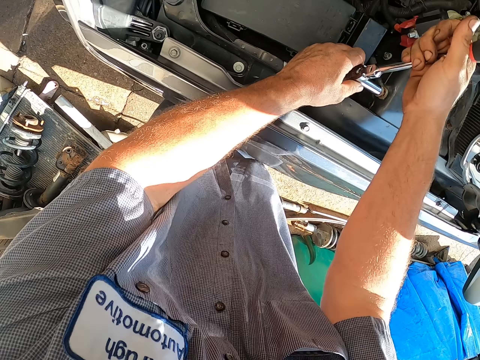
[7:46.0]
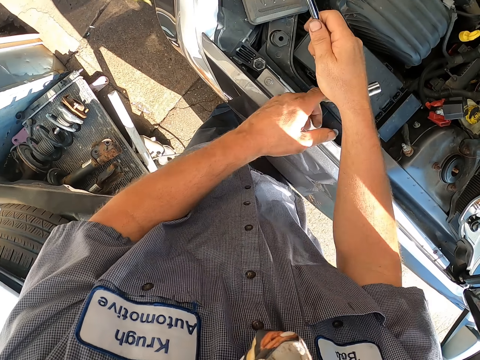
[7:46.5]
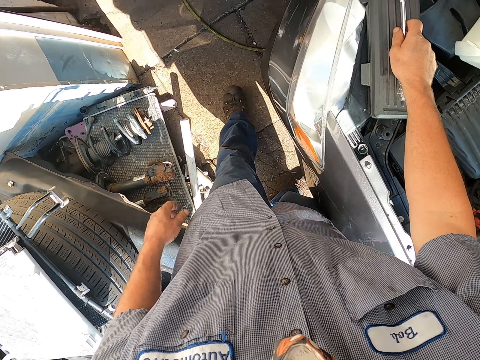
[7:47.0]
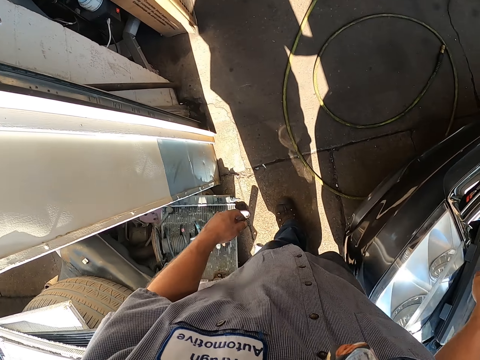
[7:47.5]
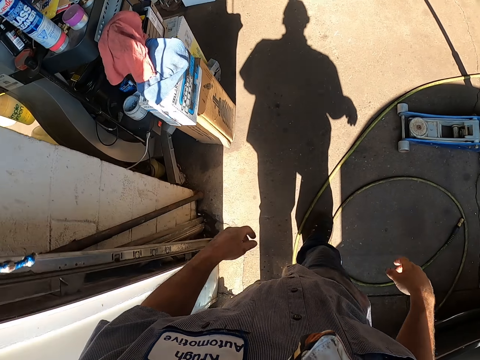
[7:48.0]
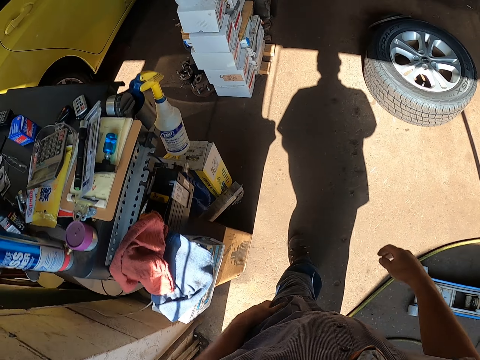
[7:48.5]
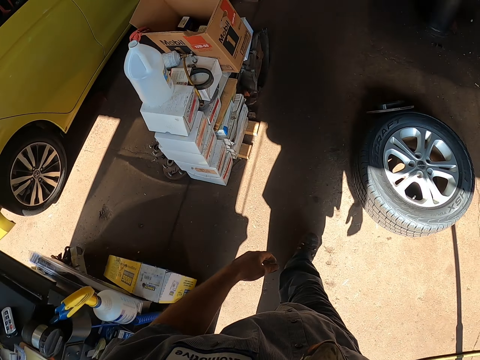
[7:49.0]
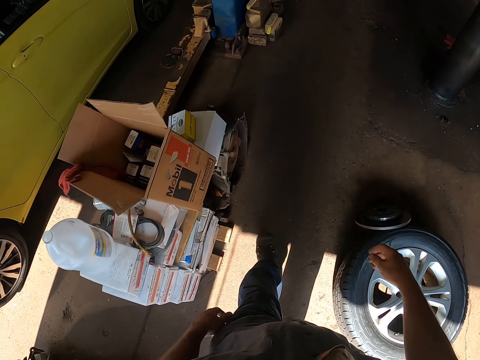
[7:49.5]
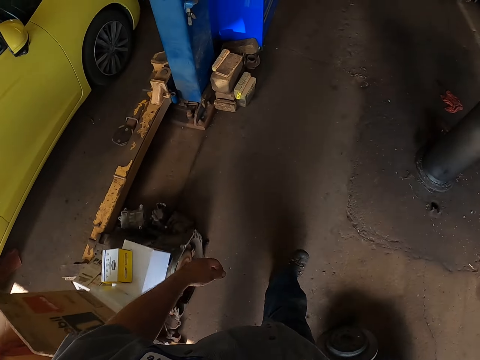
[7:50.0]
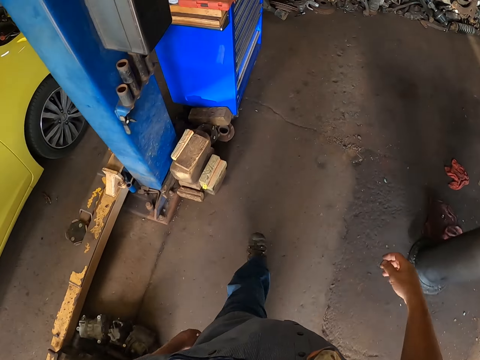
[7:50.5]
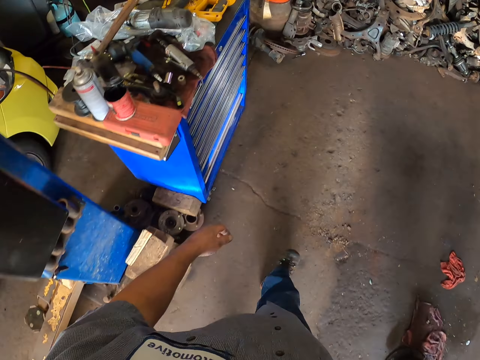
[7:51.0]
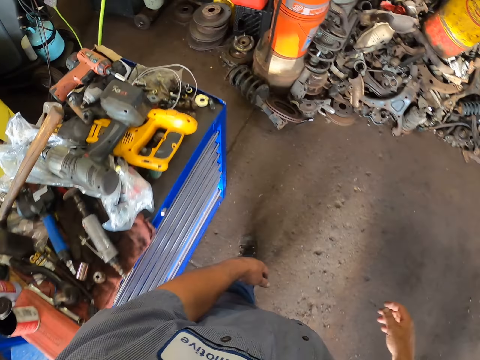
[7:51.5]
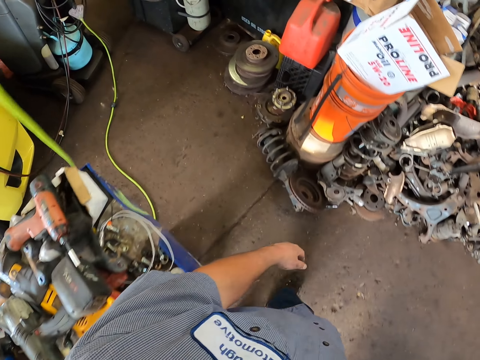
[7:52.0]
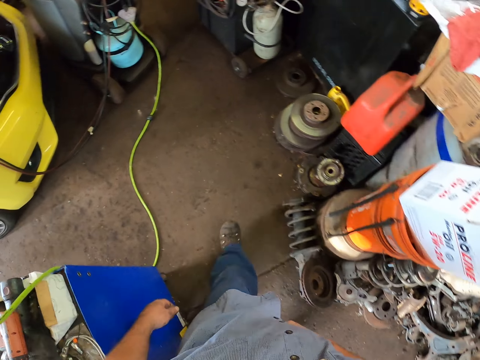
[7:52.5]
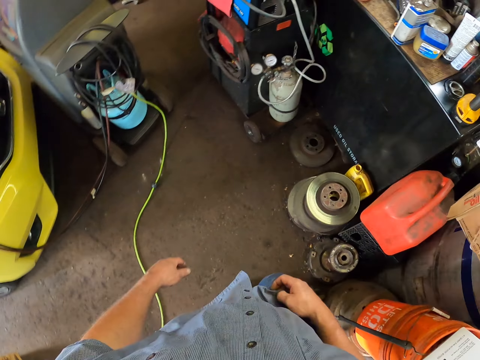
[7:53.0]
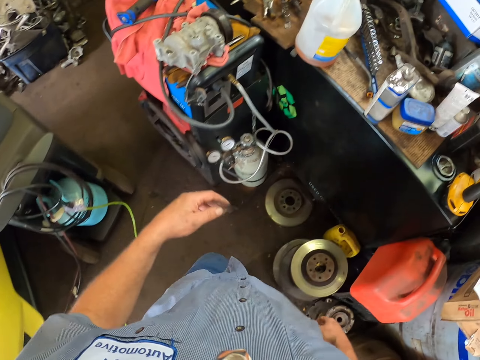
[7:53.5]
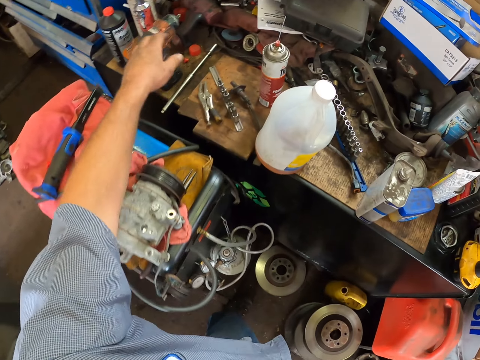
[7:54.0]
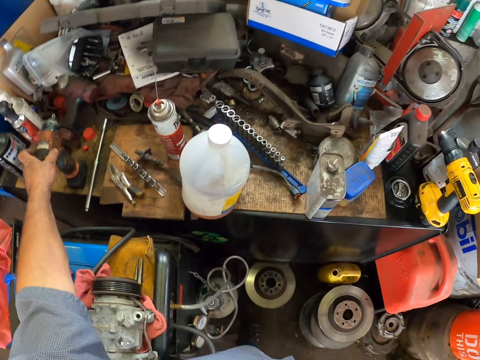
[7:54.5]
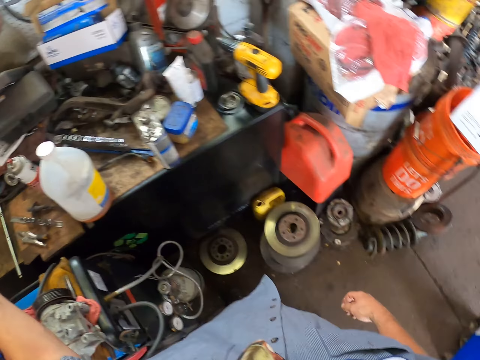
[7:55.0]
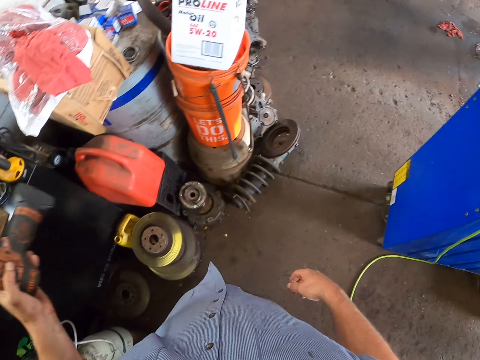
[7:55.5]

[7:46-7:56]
The camera wearer walks around. They place down the bearing spanner on the boot. They pick something.

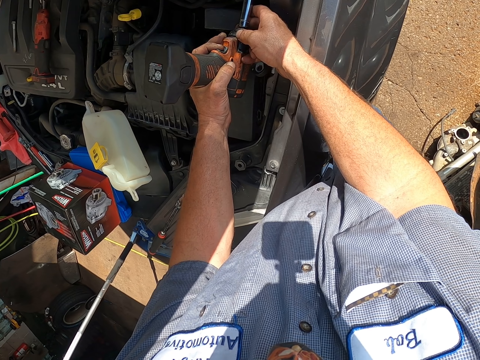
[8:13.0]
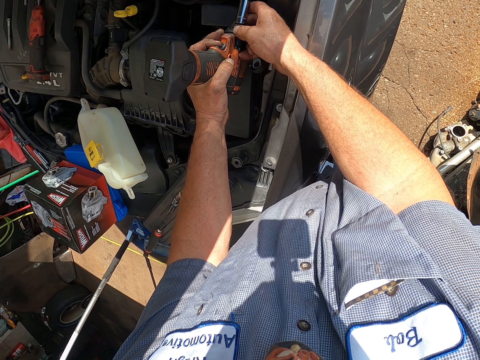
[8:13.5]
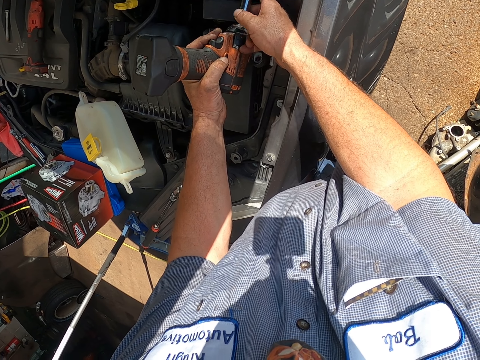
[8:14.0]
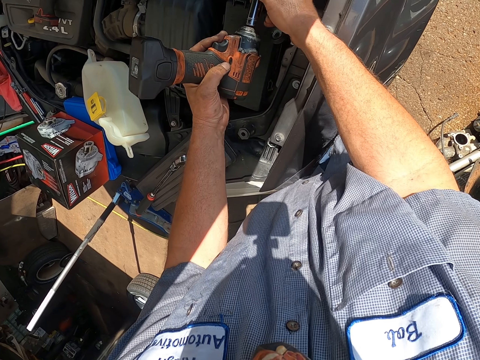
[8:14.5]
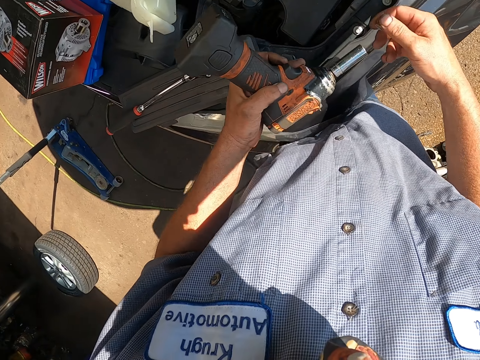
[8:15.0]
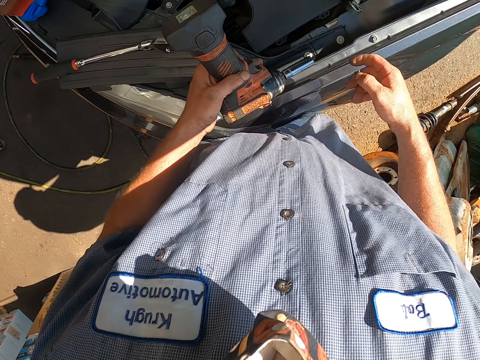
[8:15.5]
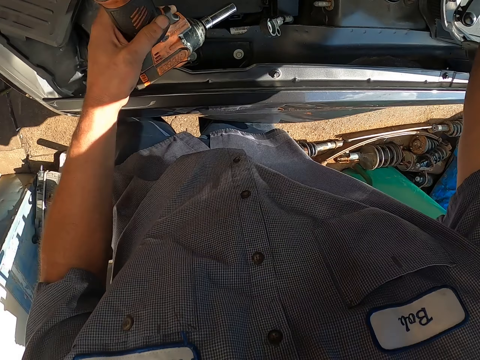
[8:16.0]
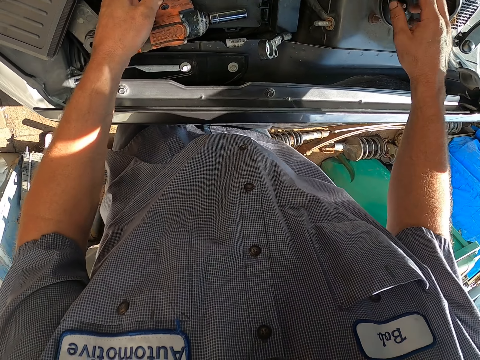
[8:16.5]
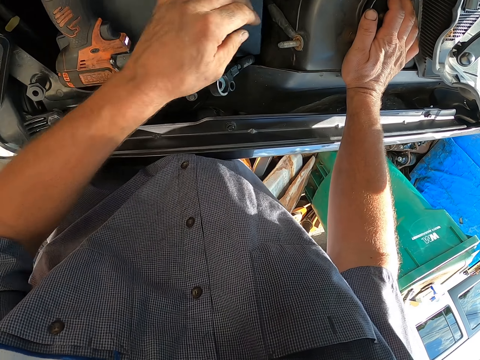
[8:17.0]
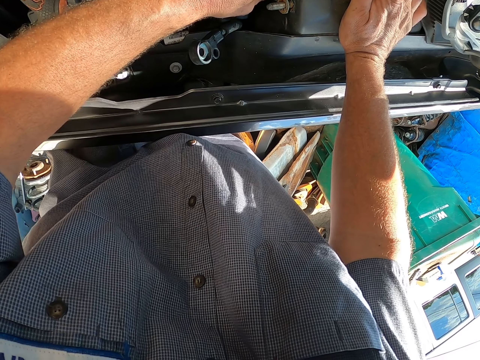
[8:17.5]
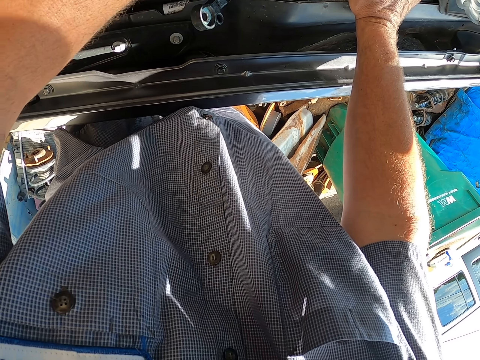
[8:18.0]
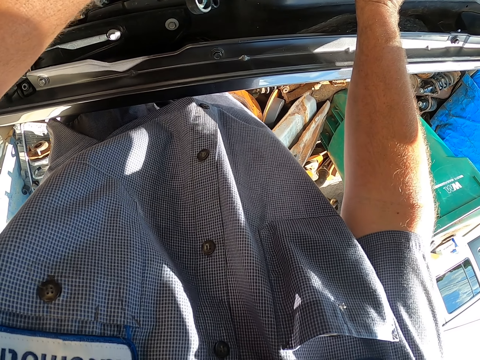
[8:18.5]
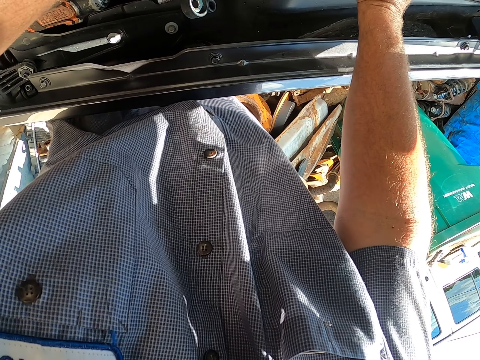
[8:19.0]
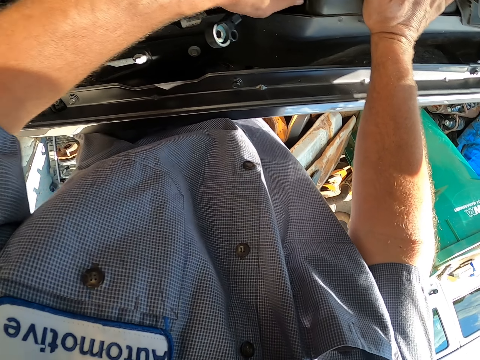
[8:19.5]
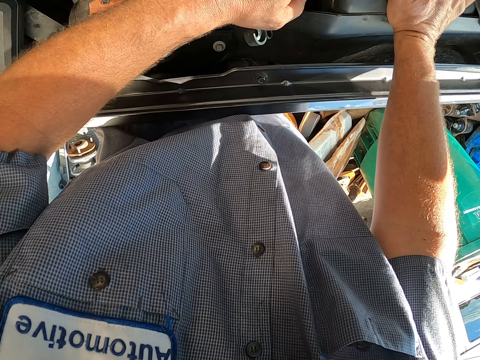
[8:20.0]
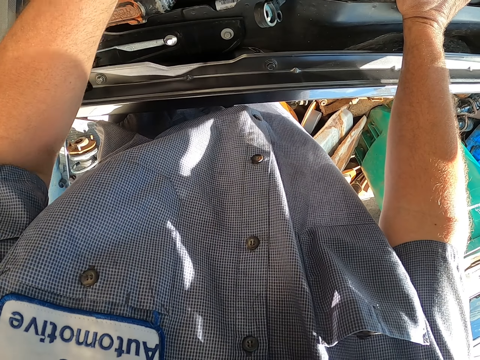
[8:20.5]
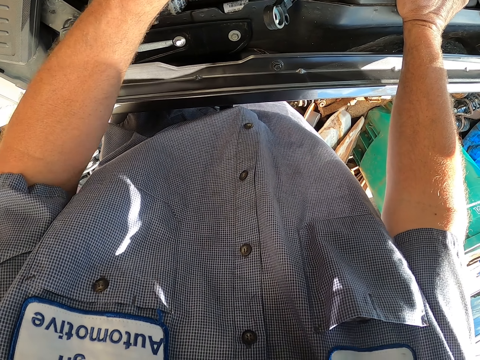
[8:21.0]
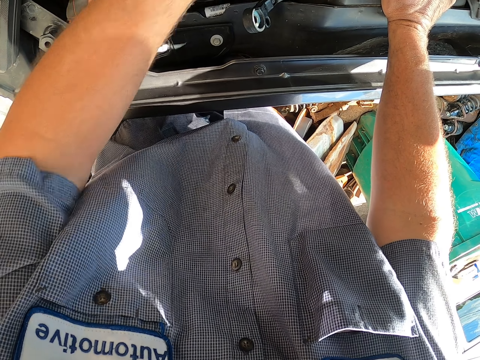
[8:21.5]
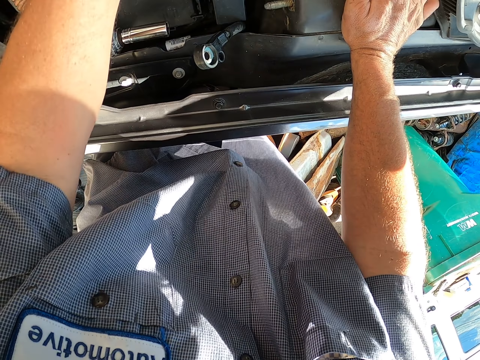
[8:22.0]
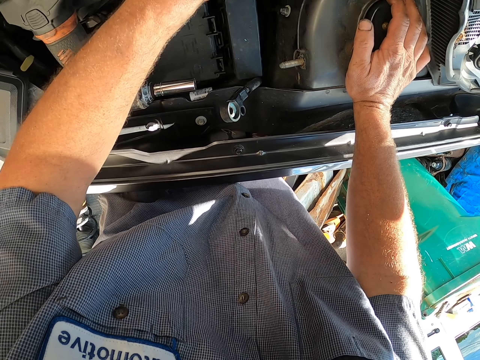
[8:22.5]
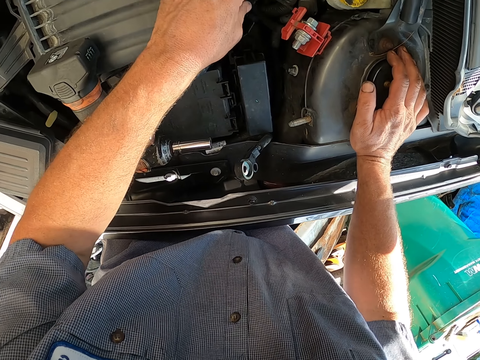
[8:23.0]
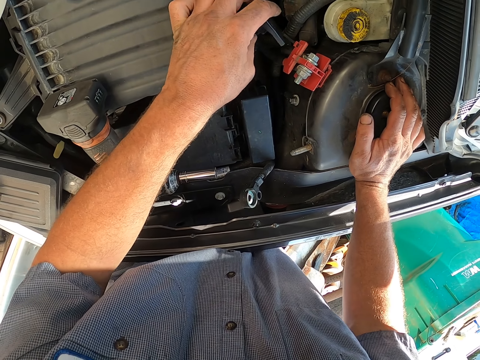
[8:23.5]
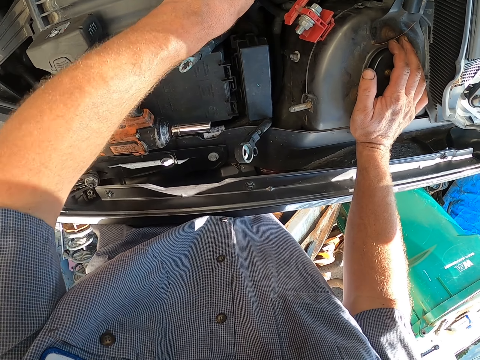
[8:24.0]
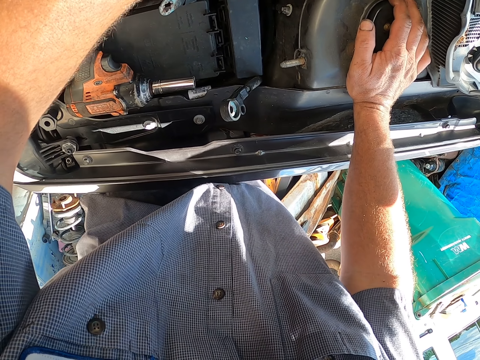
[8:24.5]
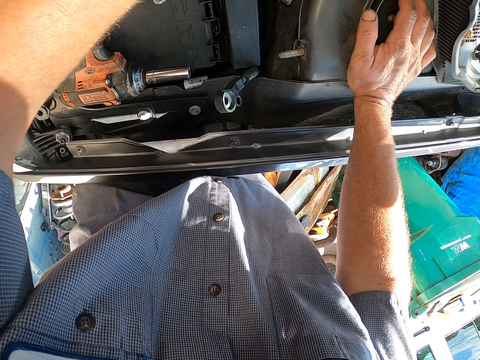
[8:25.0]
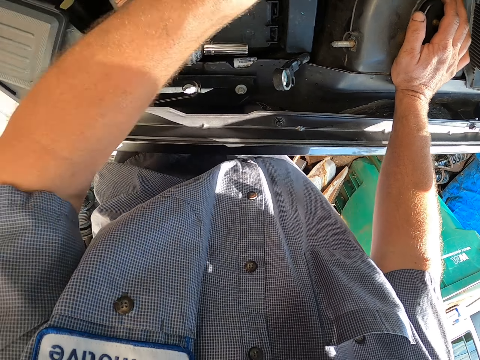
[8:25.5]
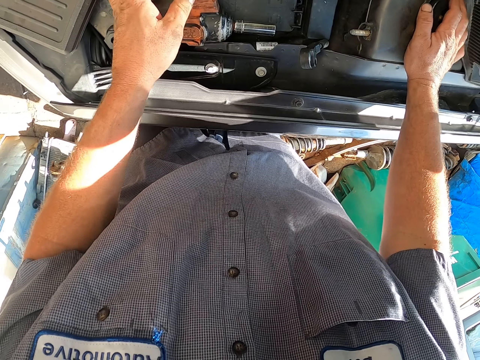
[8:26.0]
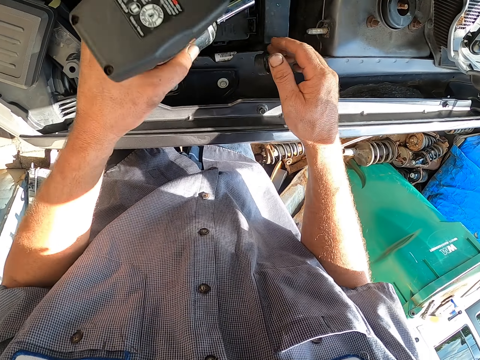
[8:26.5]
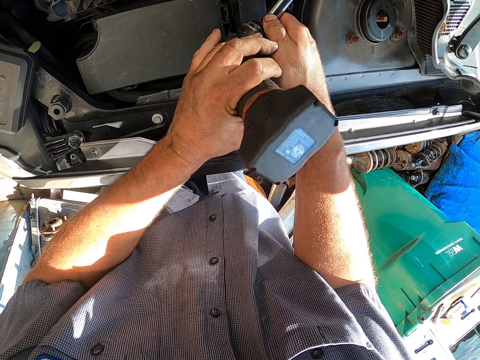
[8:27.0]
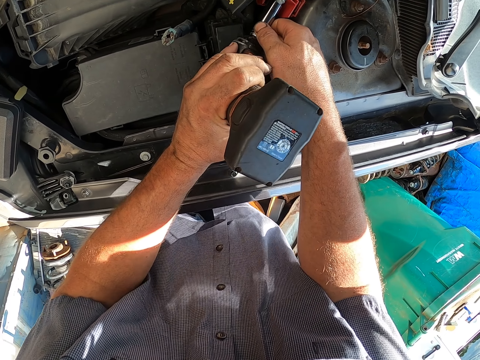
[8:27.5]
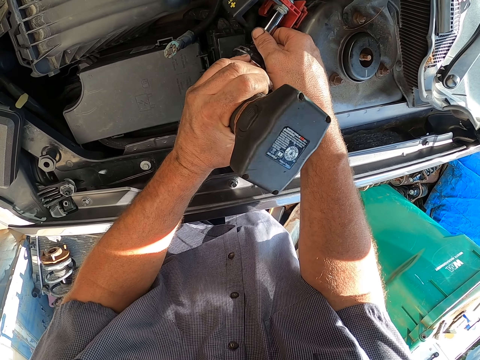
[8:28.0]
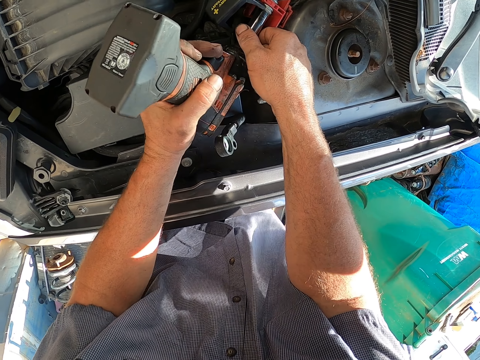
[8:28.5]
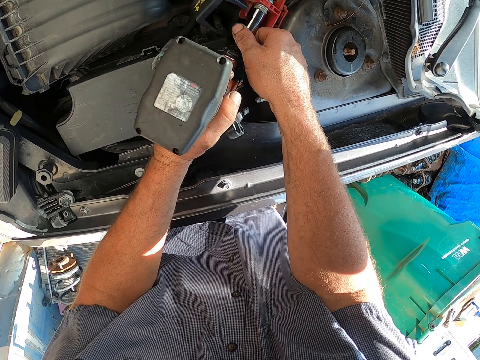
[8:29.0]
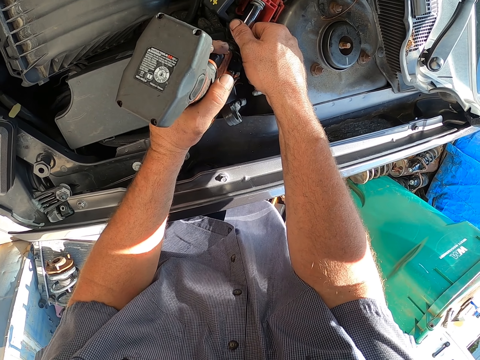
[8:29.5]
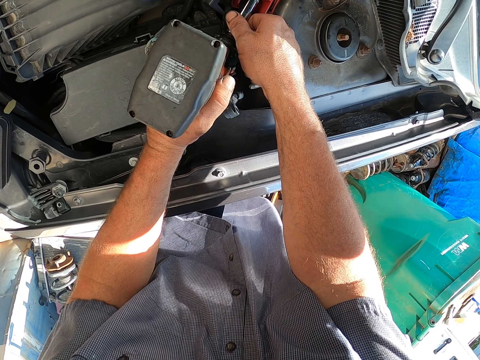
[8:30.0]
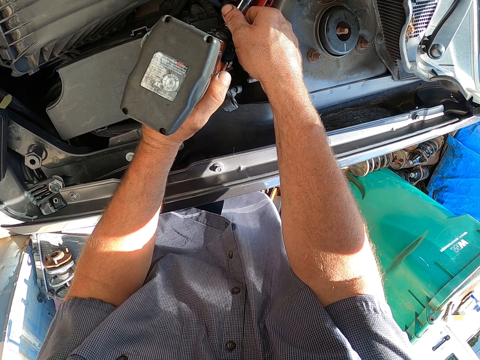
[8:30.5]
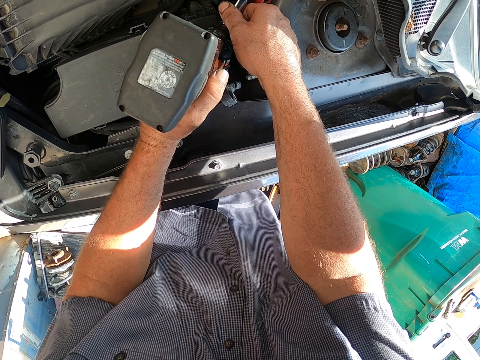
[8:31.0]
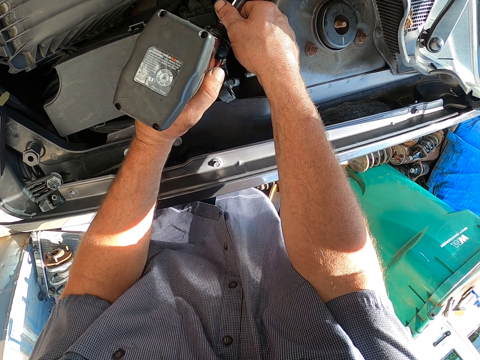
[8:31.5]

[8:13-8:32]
The camera wearer uses something. They put something down. They hold the tightening machine. They touch something. They remove something from the car. They do something. They pick up the tightening machine. They do something. They use something.
